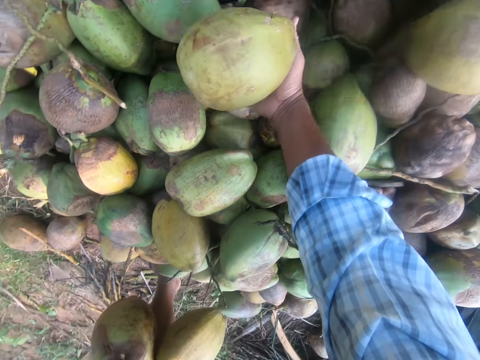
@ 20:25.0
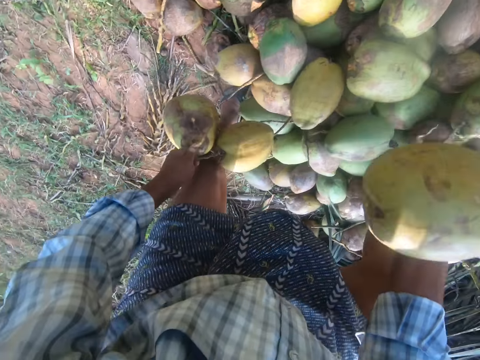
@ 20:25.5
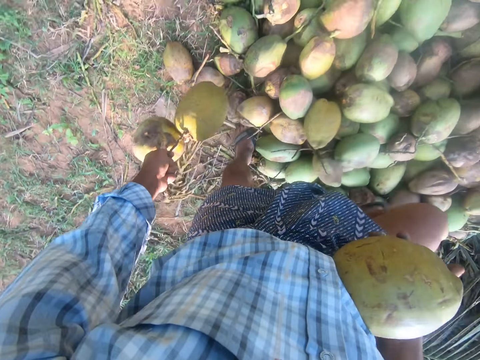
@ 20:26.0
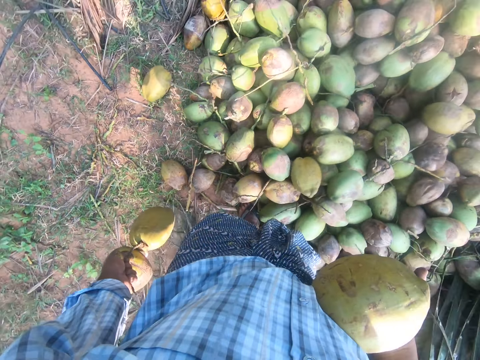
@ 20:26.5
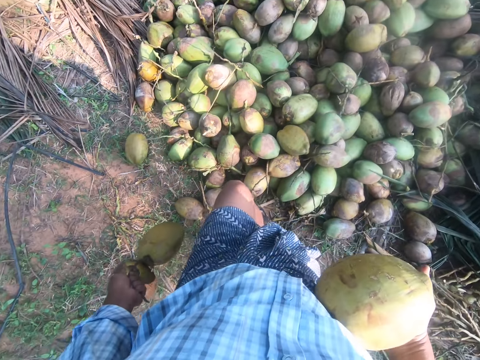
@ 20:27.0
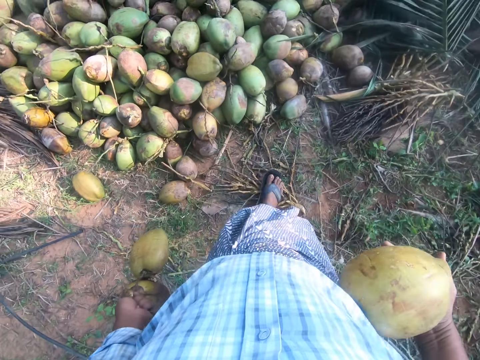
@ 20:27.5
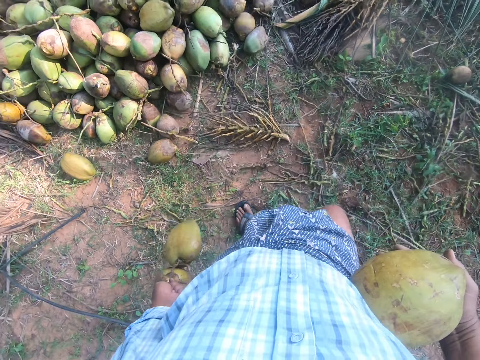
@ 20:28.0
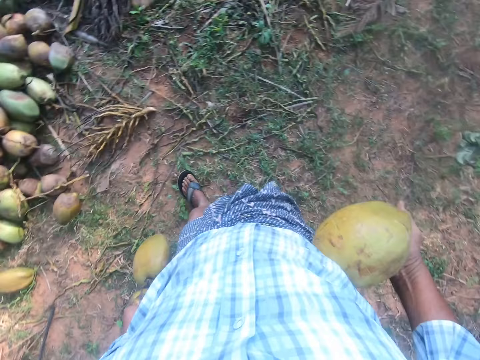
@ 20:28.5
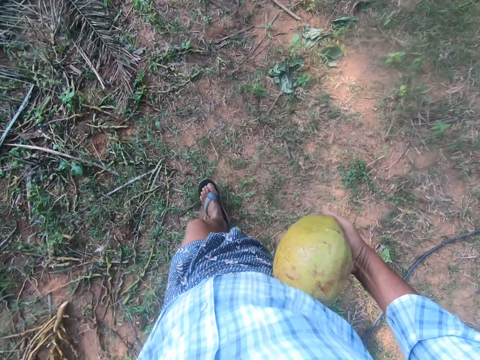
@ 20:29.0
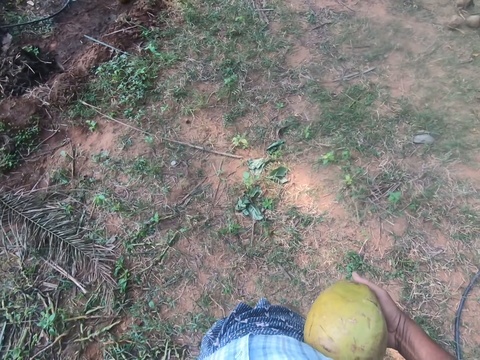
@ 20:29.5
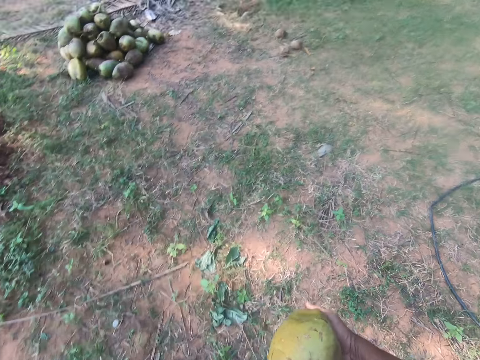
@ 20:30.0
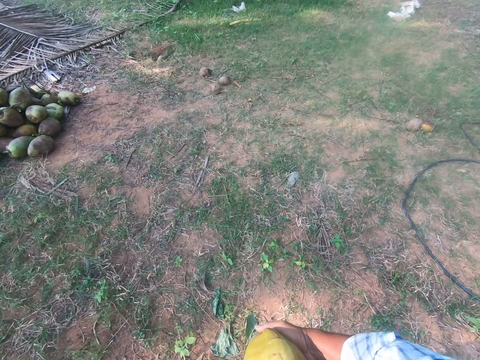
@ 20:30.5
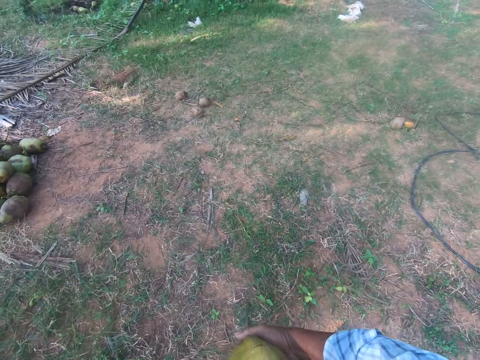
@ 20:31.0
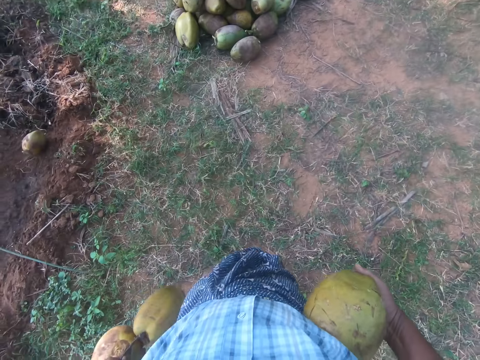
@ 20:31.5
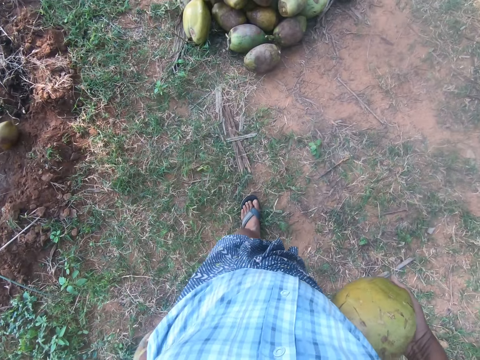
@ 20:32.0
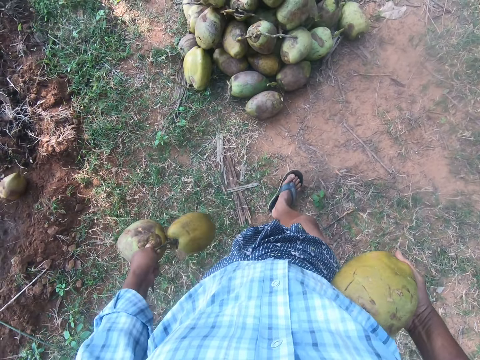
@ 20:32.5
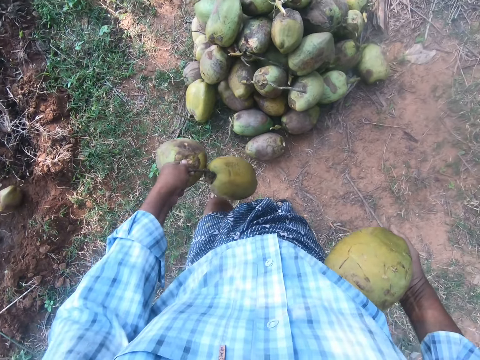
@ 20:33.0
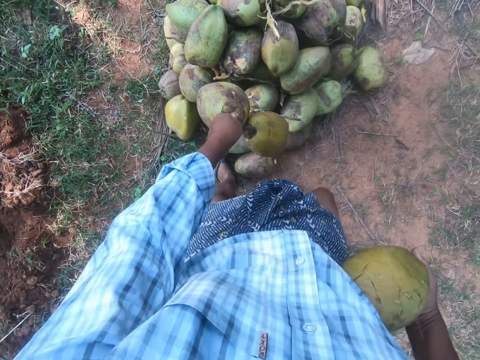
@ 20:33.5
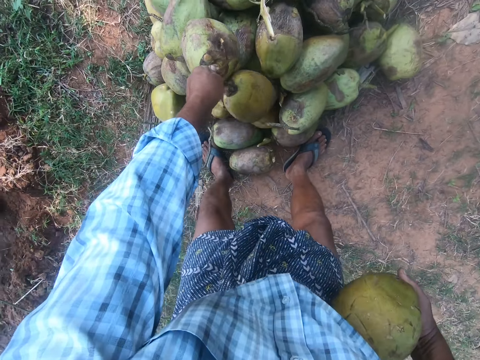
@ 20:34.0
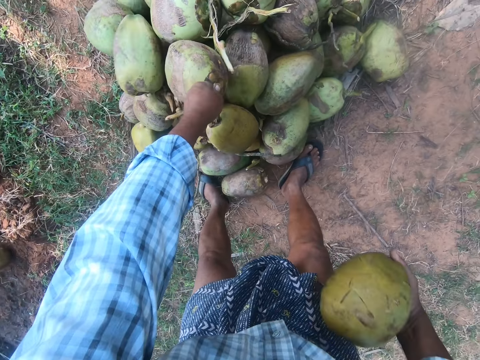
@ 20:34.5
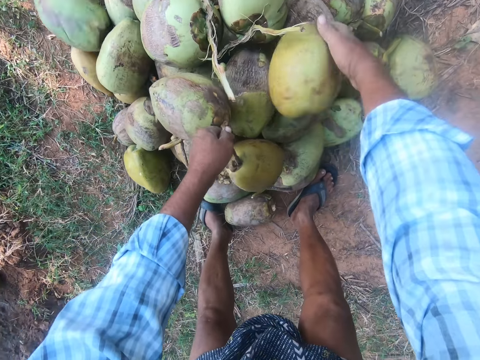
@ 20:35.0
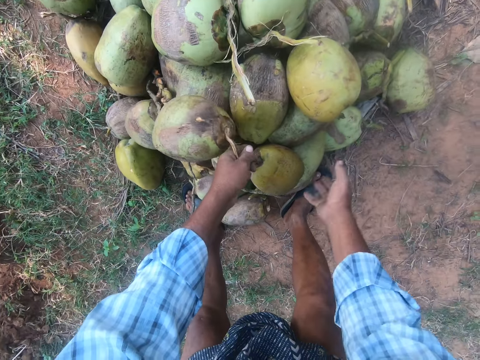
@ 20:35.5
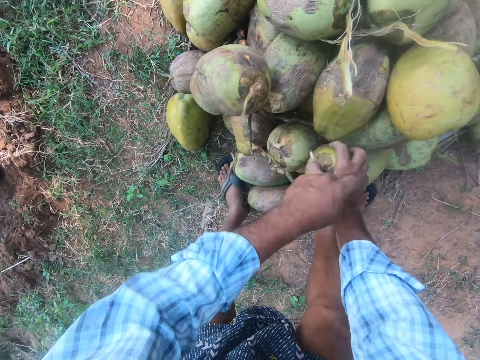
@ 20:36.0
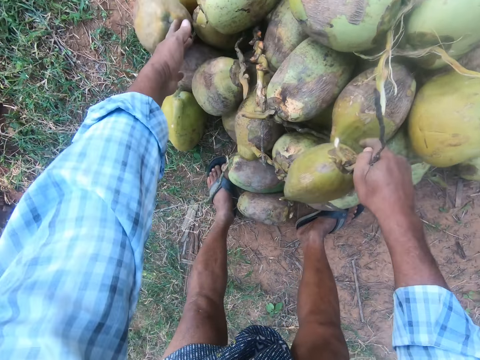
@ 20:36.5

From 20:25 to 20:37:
The camera wearer picks up the coconut on top of others. They stand up and move backwards. They walk away from the heap of coconuts. They bend downwards and put the coconut on top of others.

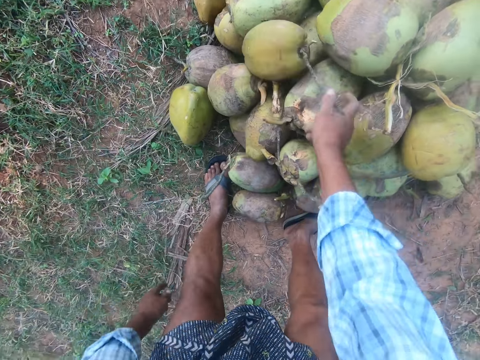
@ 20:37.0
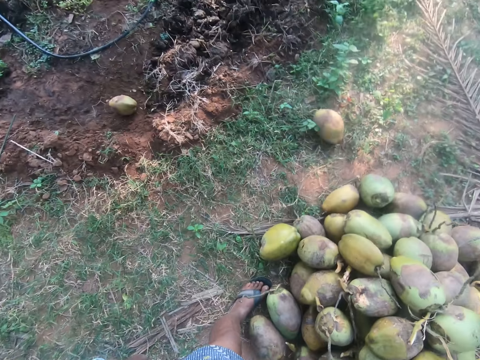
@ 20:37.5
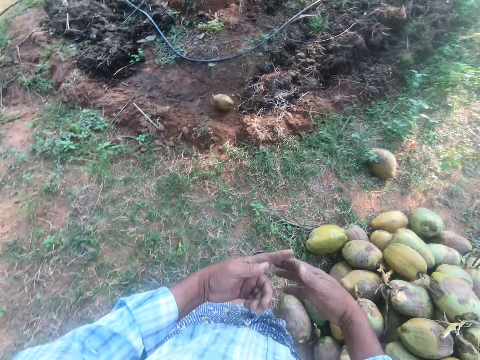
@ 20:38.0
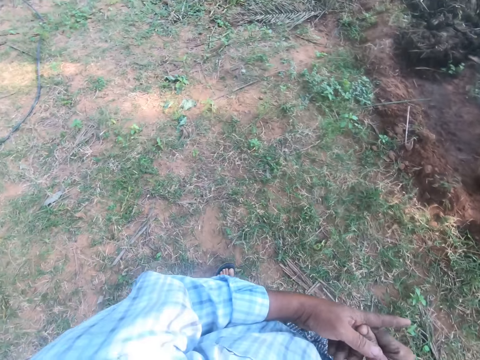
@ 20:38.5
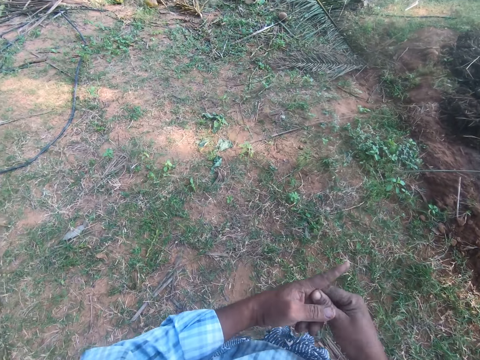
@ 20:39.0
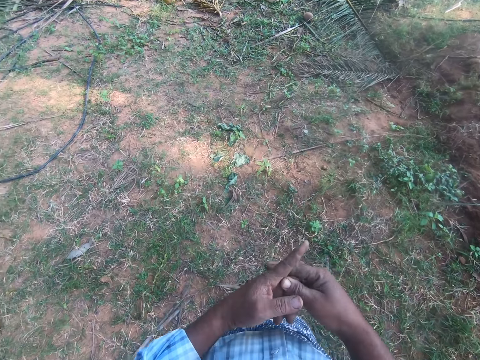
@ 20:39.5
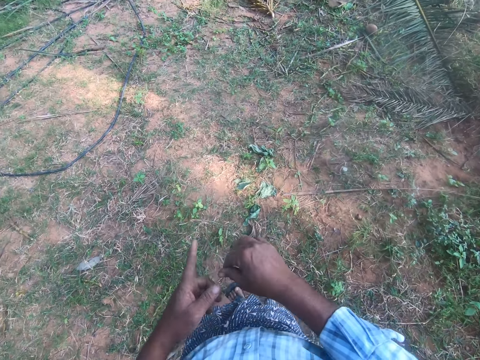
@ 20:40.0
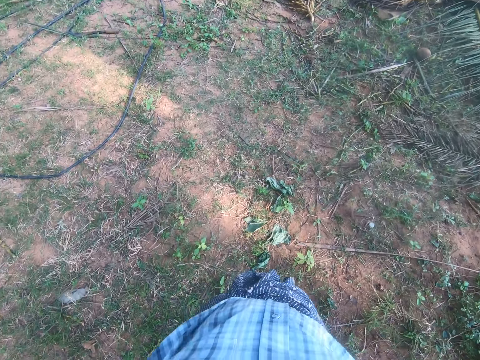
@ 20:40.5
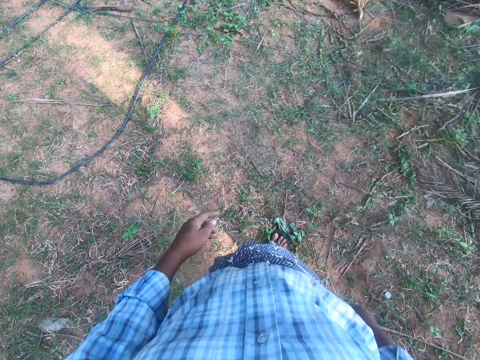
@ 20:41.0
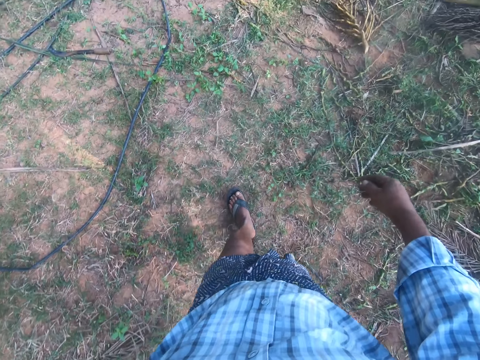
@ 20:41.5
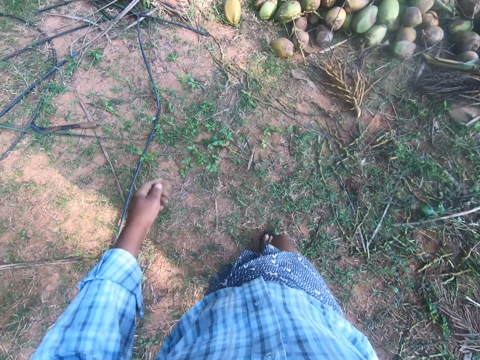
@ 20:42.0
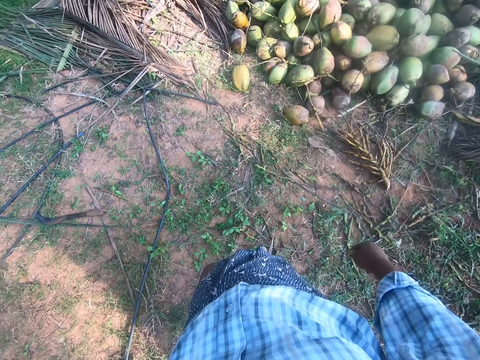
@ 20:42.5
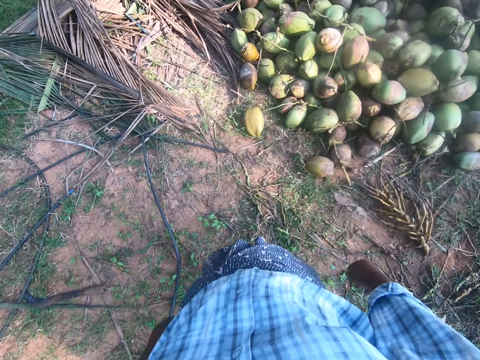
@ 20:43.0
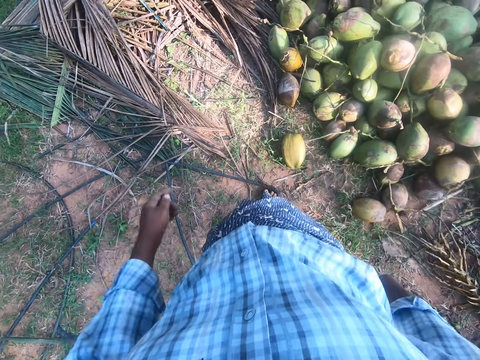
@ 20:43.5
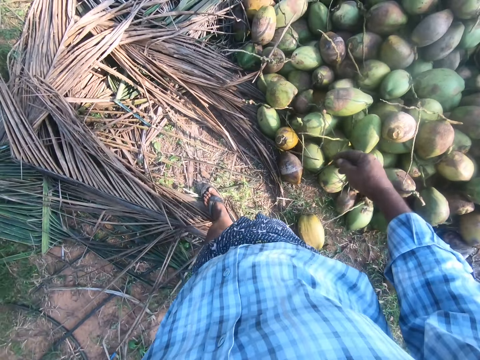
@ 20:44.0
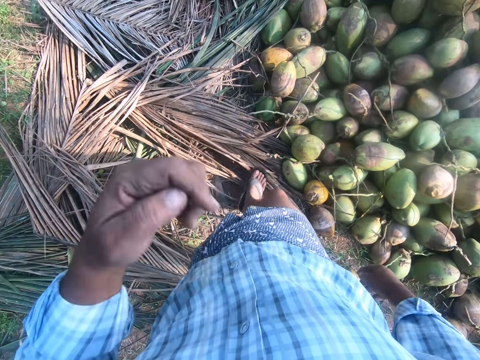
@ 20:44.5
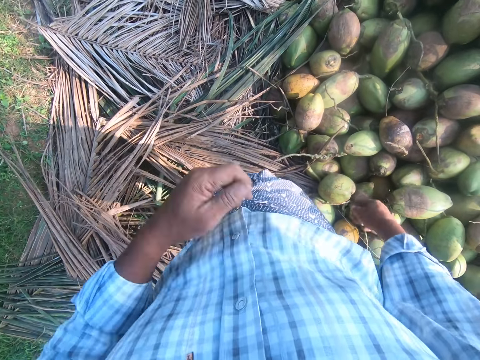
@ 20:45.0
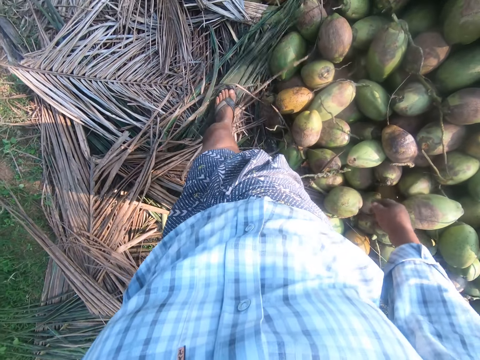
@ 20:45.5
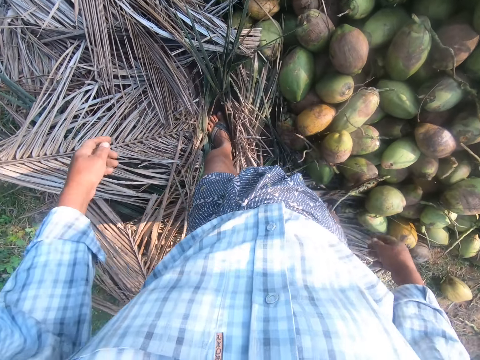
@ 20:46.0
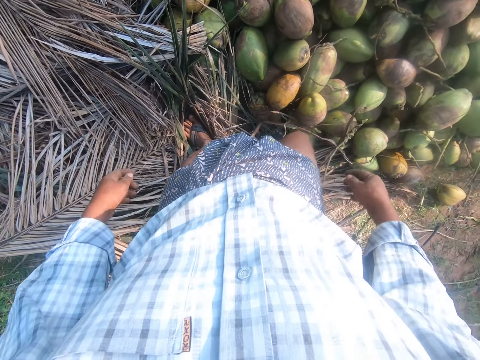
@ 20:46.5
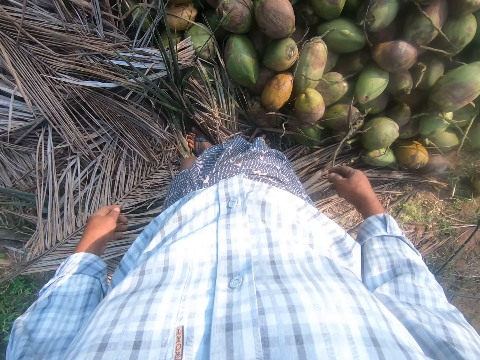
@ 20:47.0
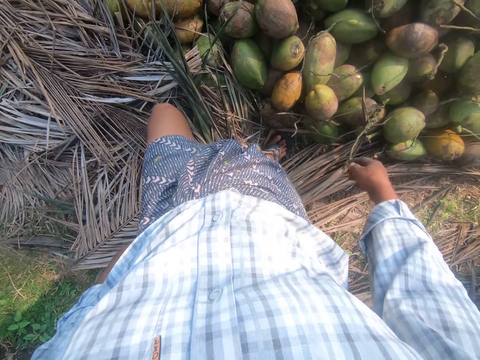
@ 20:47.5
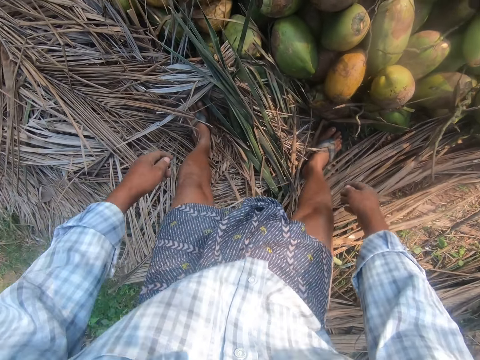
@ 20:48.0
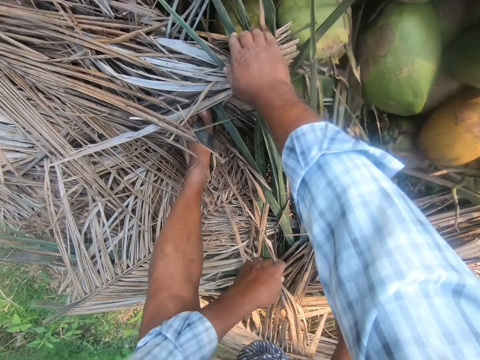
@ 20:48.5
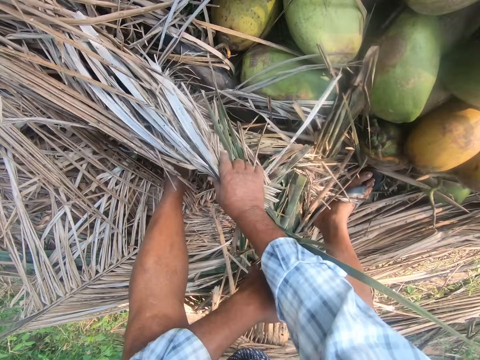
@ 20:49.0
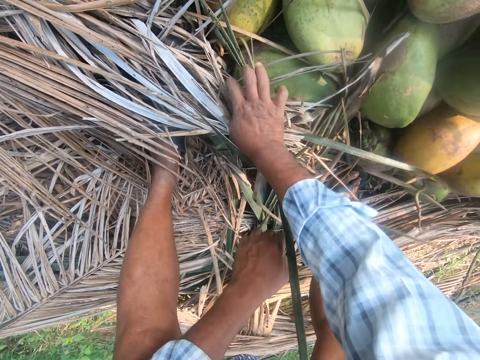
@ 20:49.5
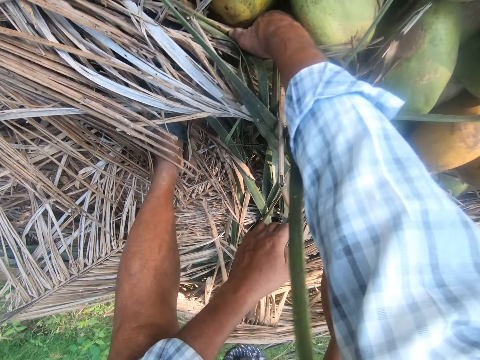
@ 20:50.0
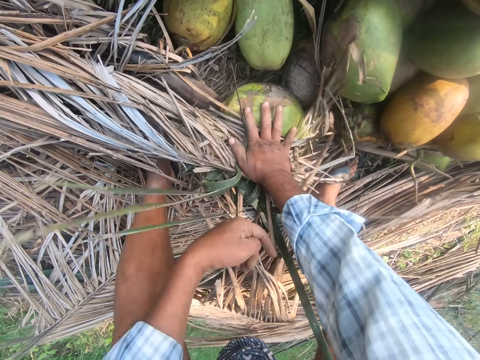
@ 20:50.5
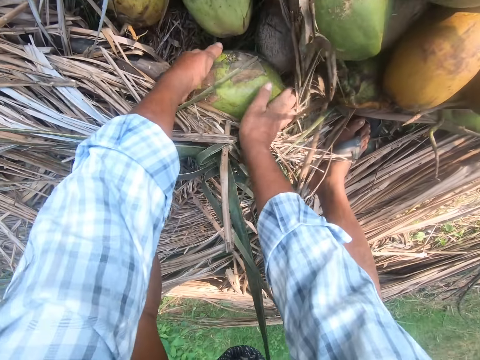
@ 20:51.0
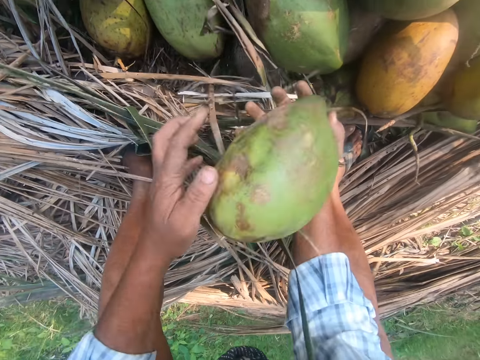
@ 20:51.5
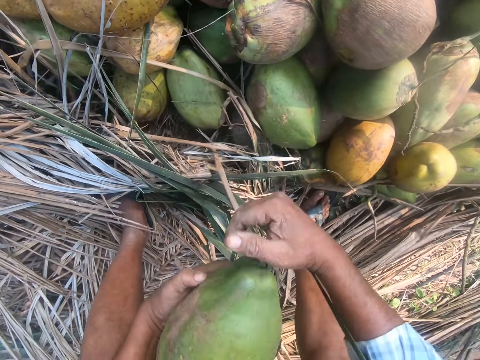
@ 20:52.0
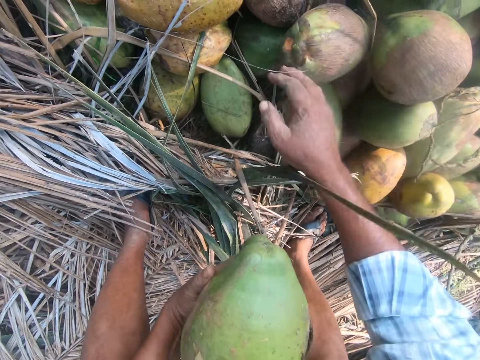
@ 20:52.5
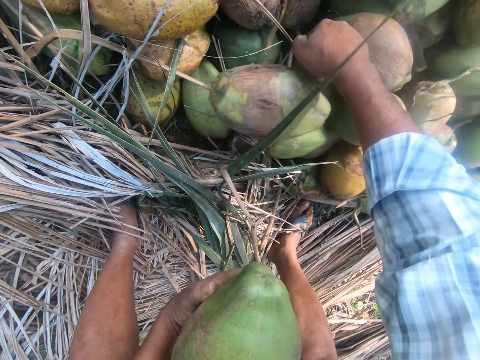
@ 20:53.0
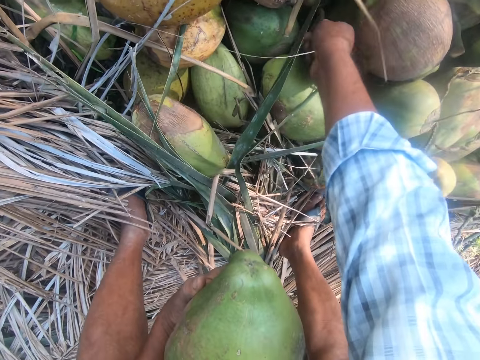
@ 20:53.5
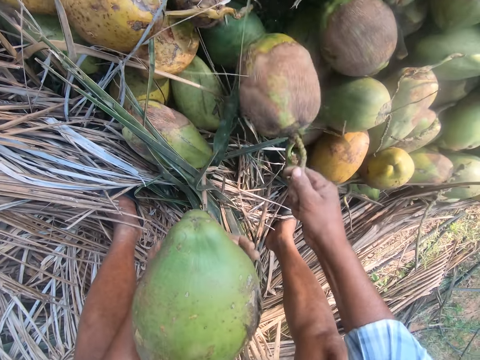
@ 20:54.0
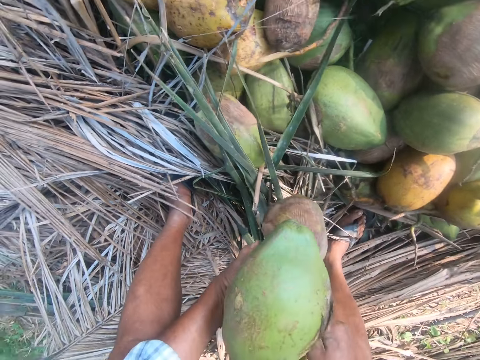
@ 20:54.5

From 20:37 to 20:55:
The camera wearer stands up. He scratches his fingers. He walks back to the heap of coconuts. He touches his face. He walks around. He looks at the coconuts. He bends downwards. He moves coconut leaves with the hand. He moves a coconut on the ground. He picks up a coconut on the ground. He shakes the coconut. He moves a coconut to the ground. He picks up a coconut in between others.
